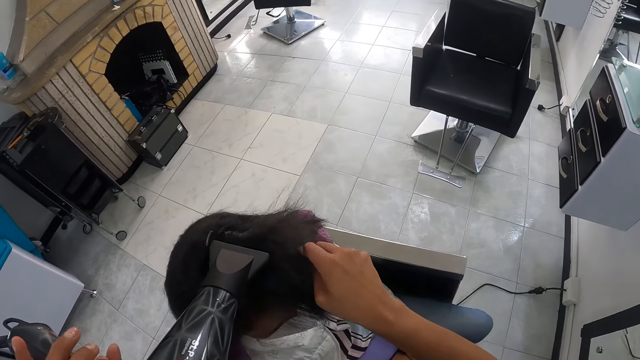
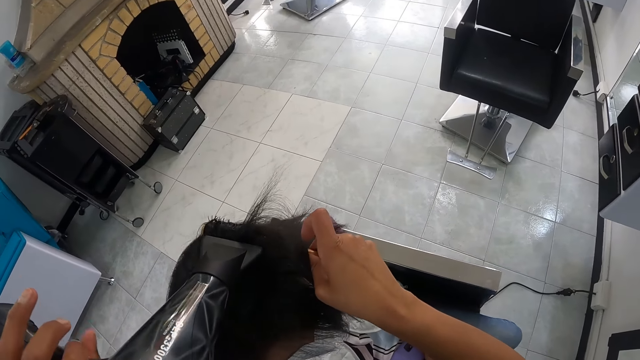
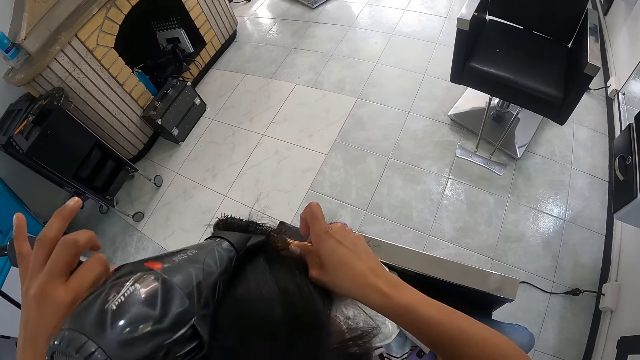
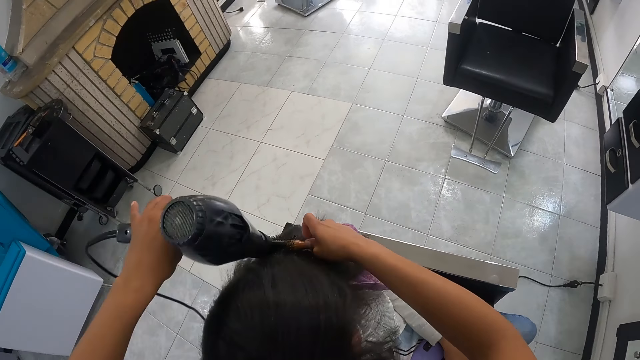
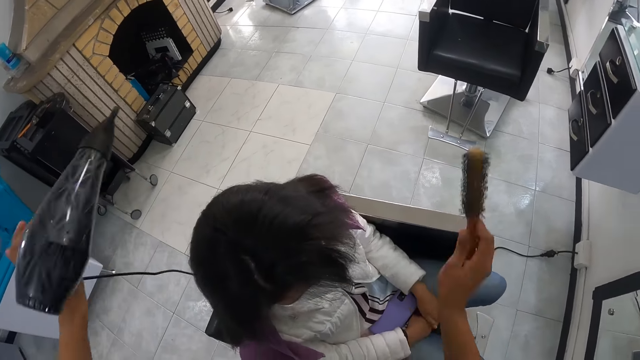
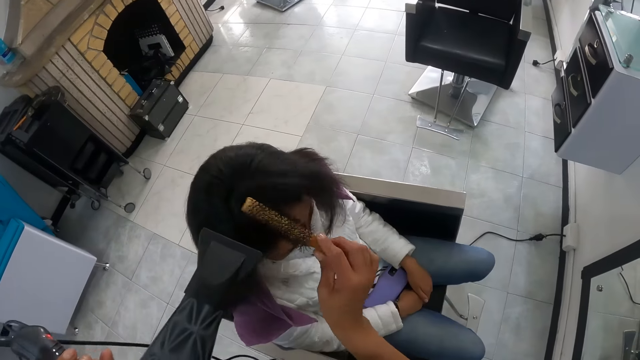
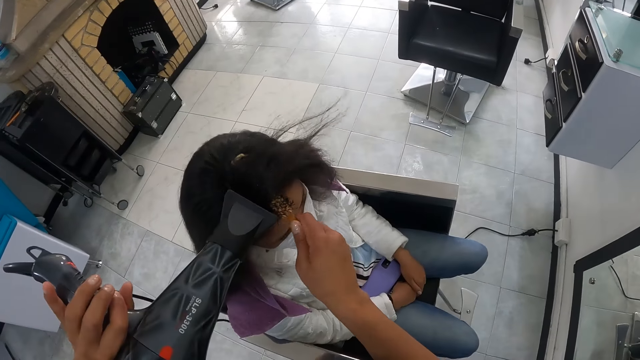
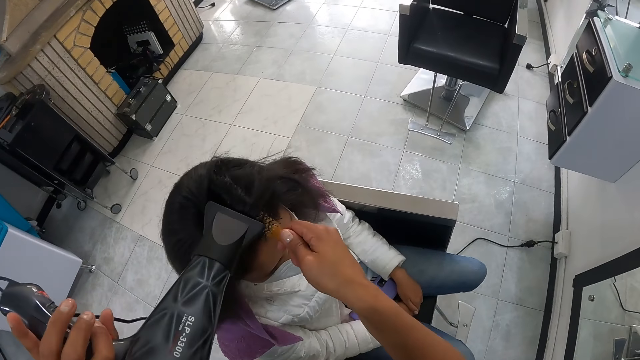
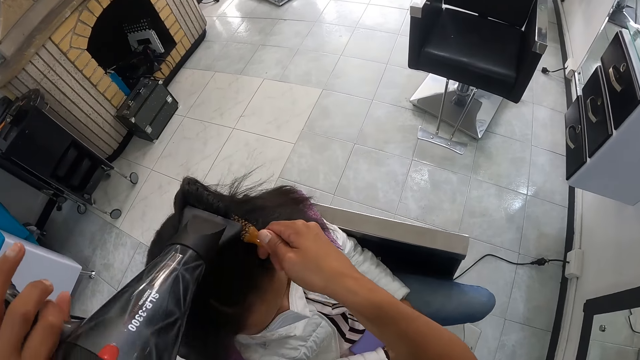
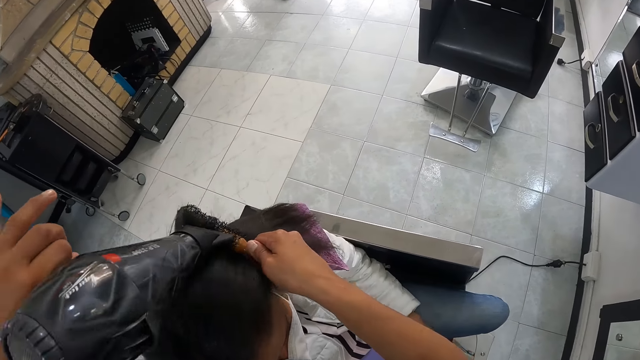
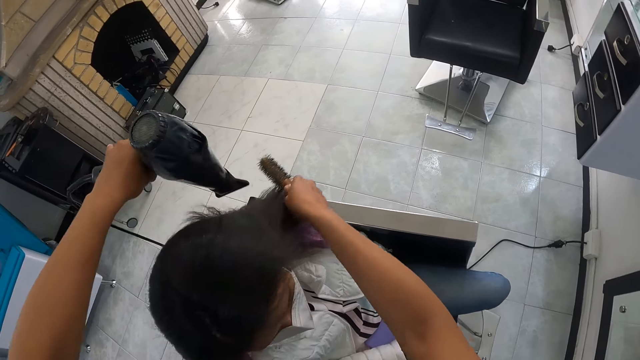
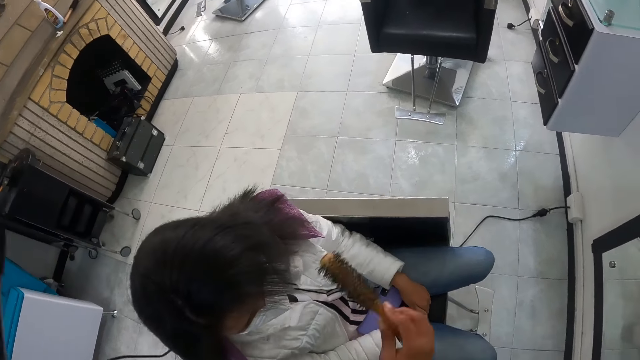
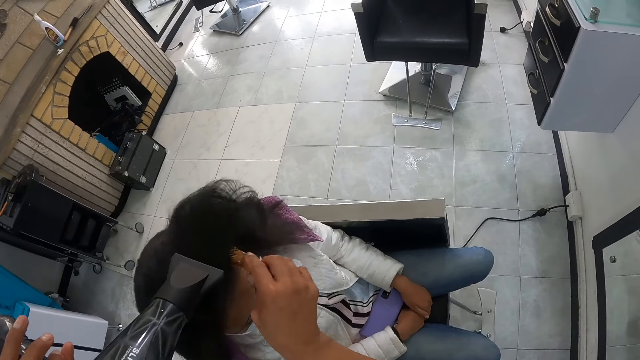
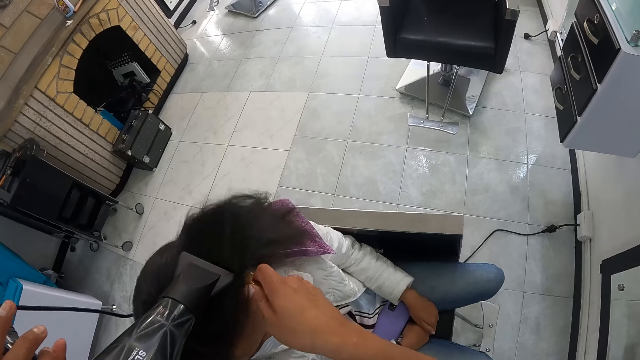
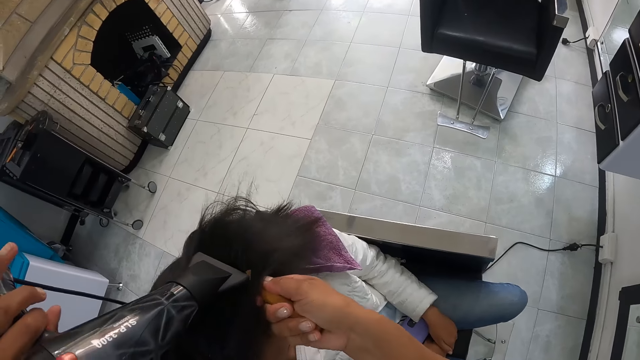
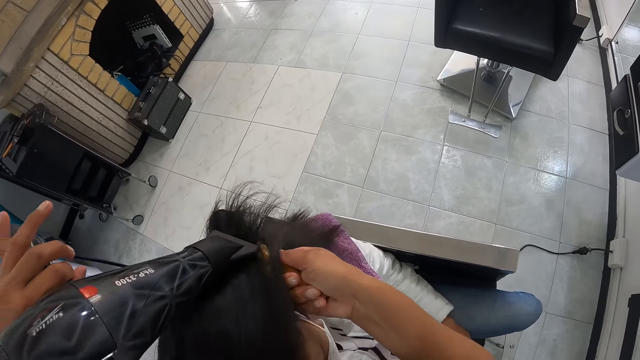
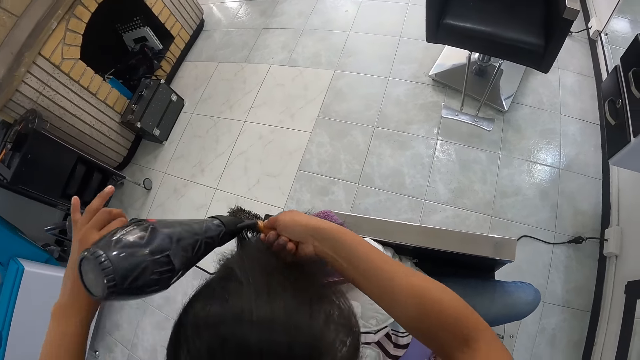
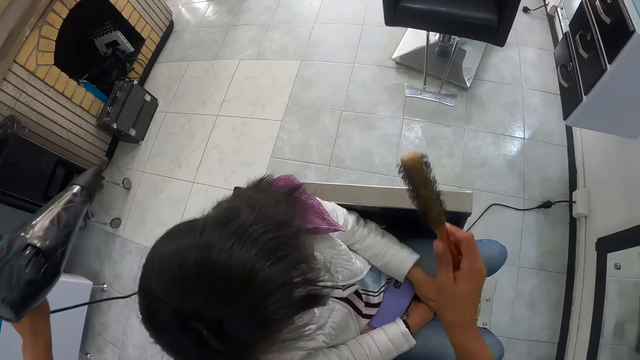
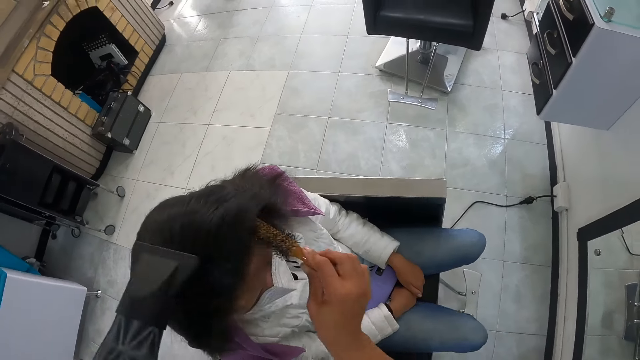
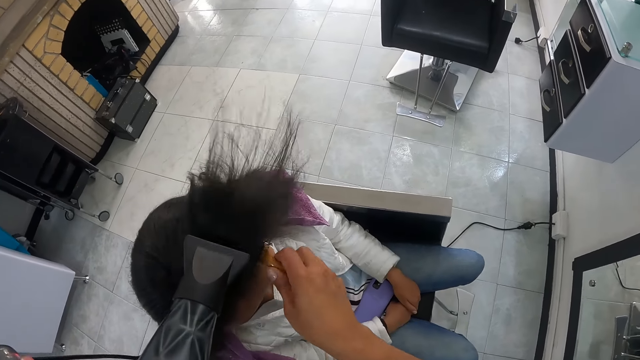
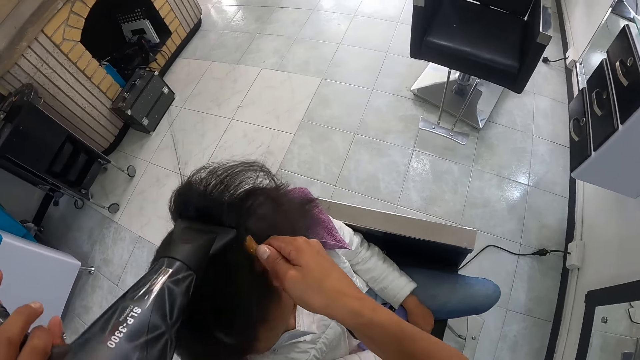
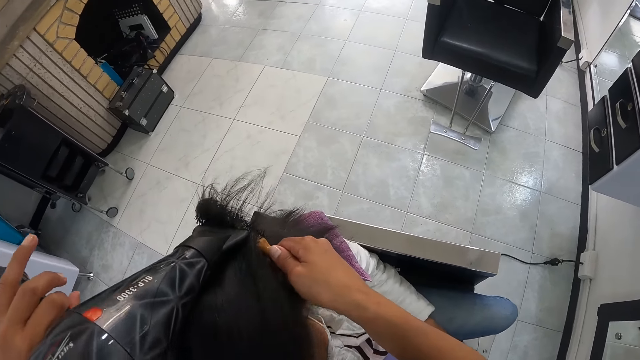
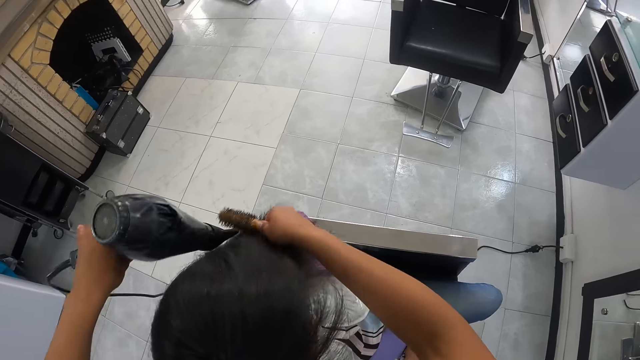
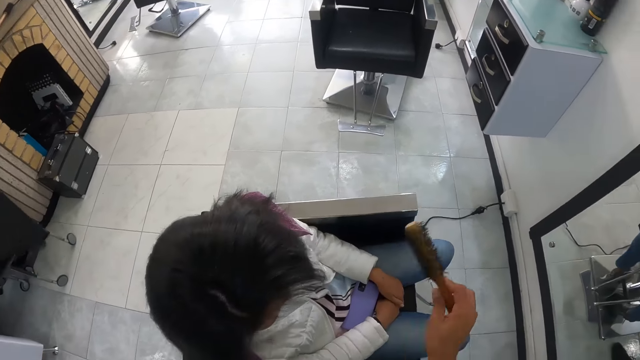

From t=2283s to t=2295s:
The camera wearer stares at a lady. They blow-dry the lady's hair.

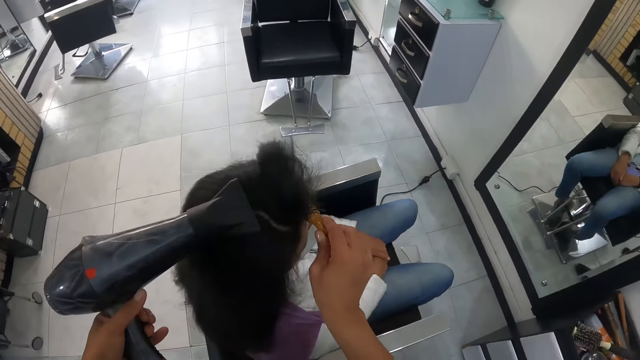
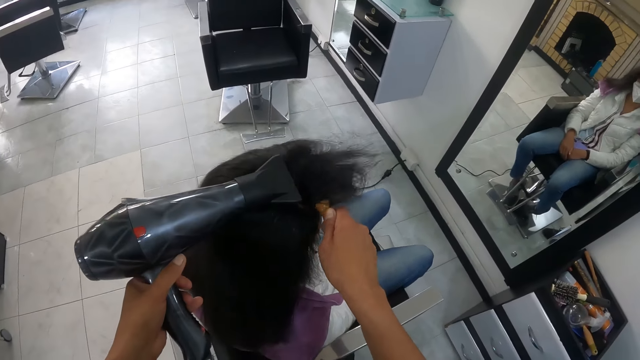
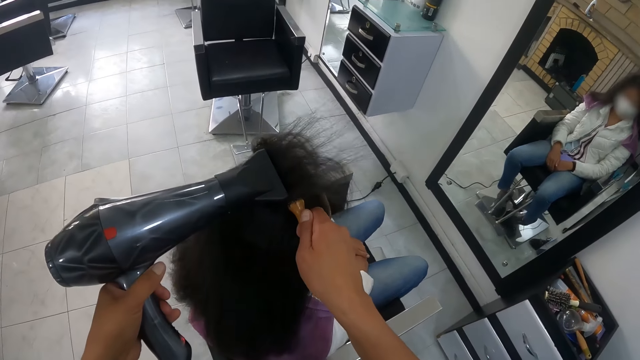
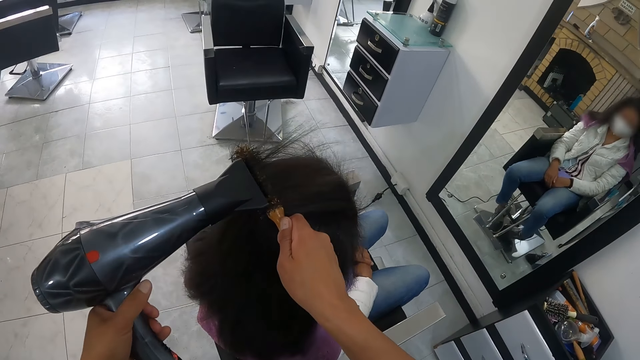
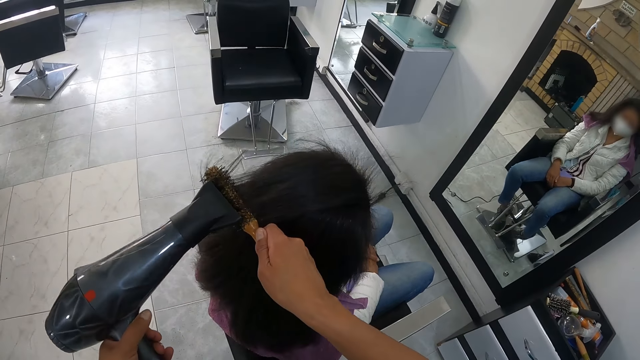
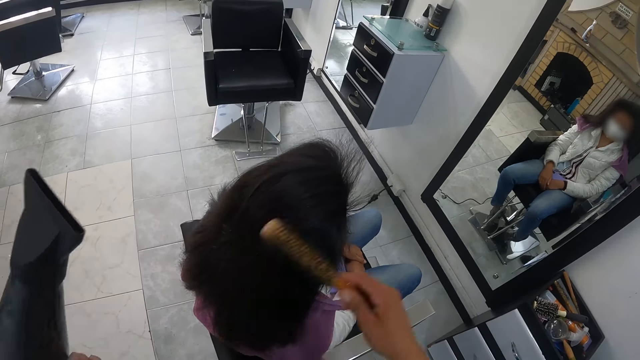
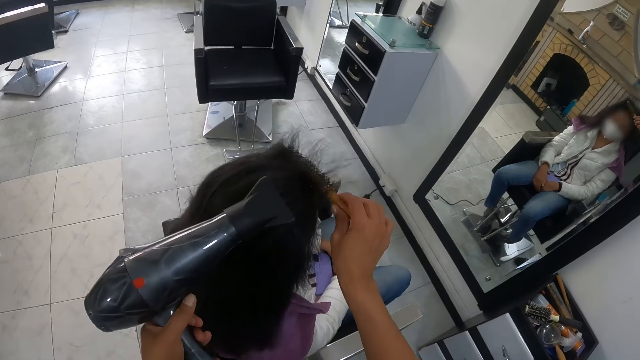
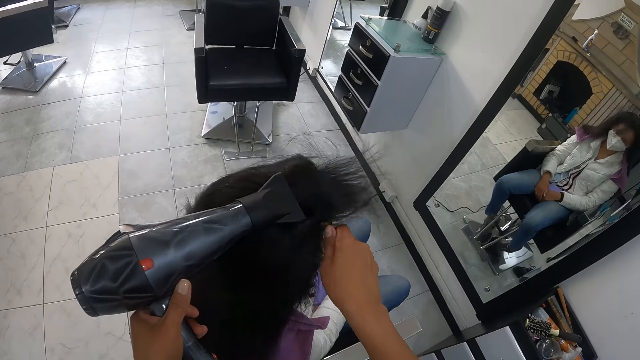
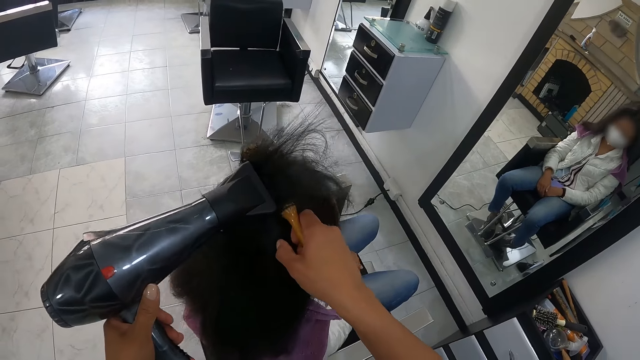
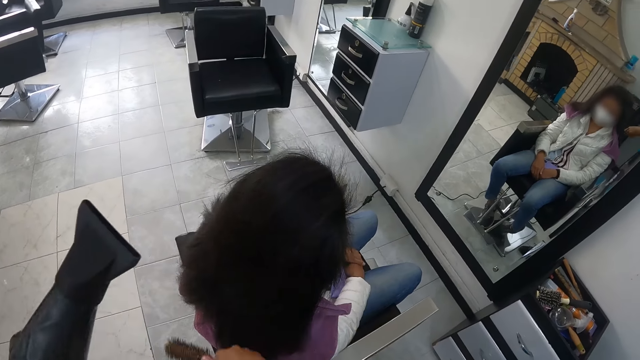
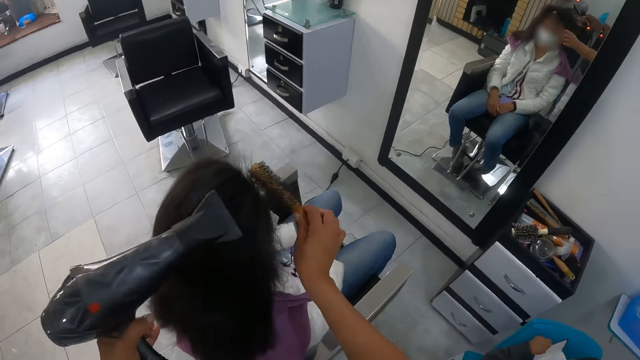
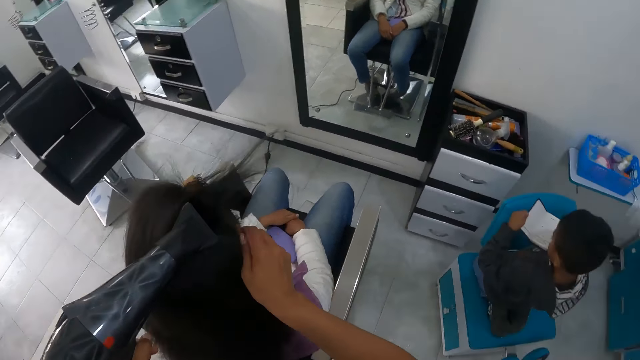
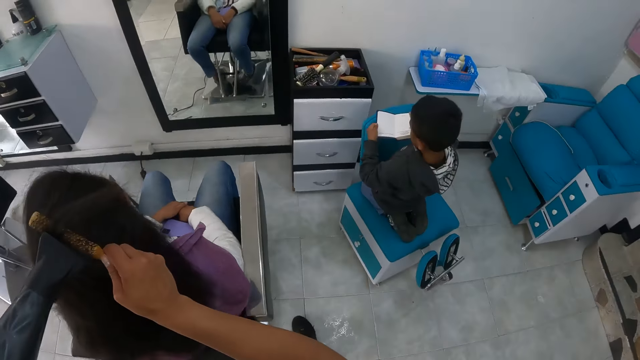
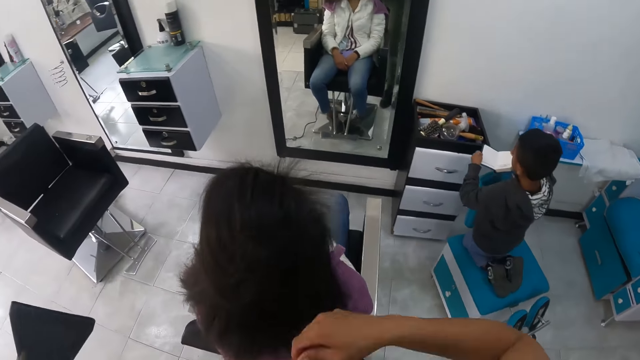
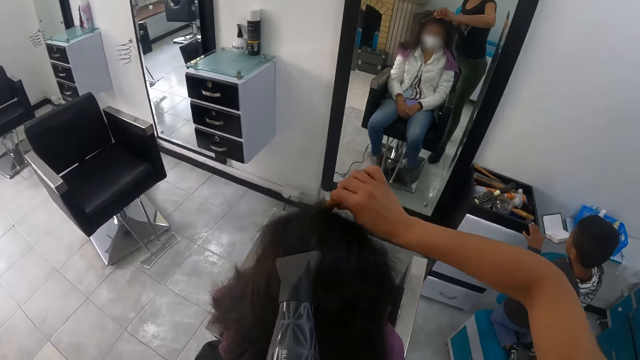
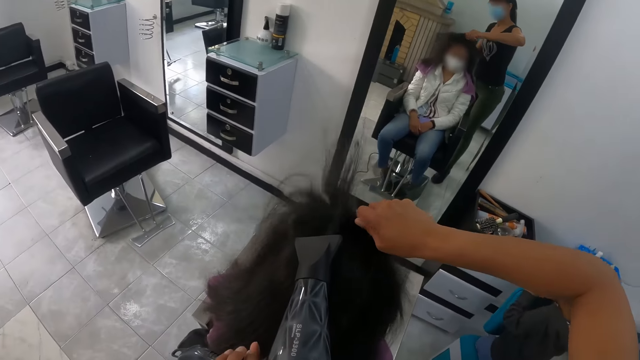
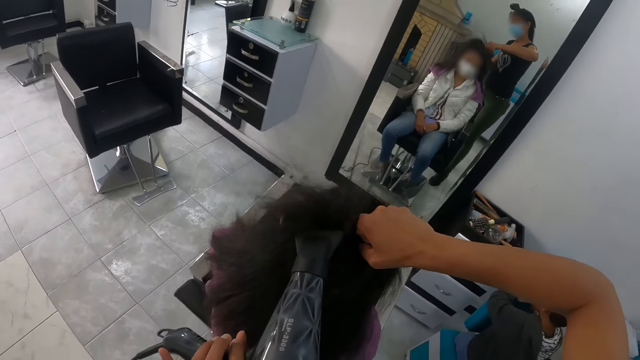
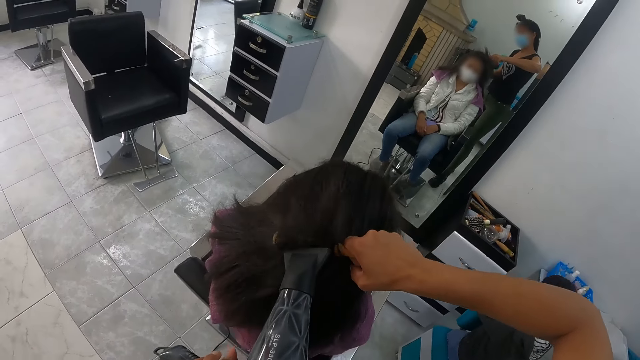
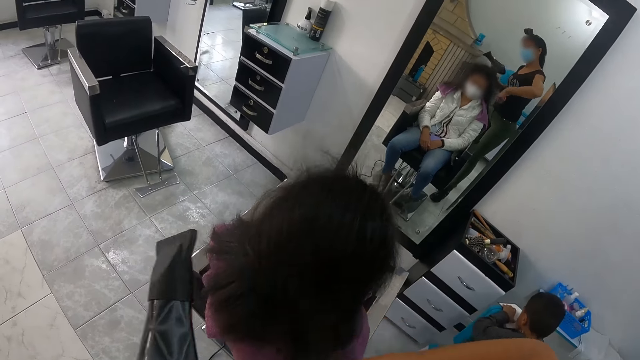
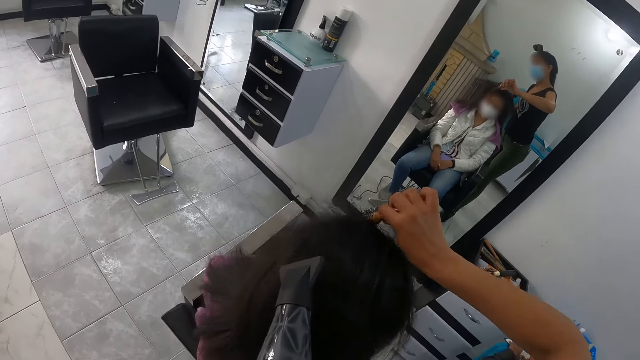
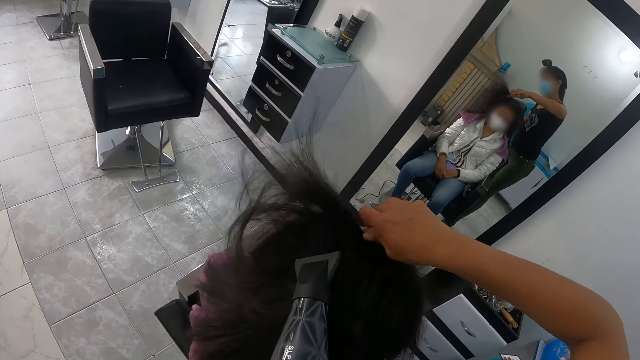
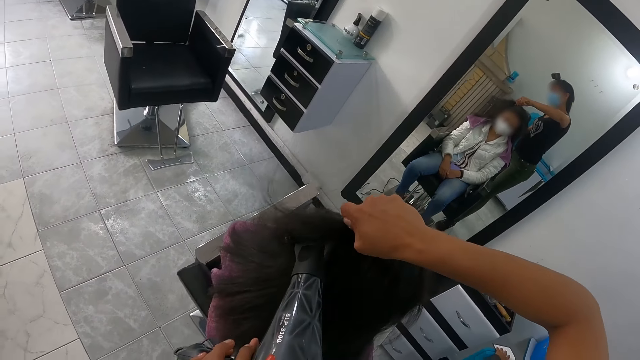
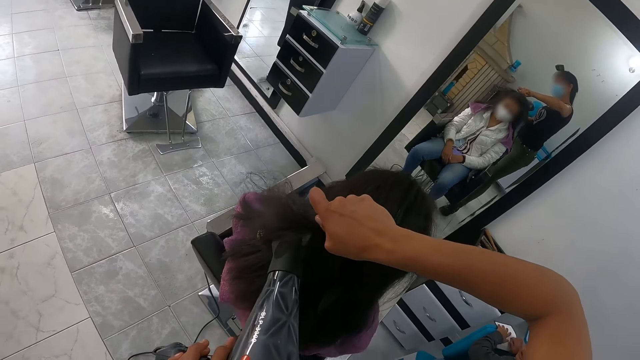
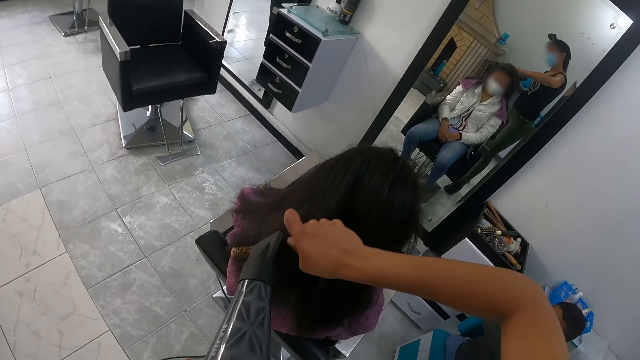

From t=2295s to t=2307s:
The boy opens the bible in his hands. The boy places the bible on the chair with his hands. The boy holds the bible on the chair with his hands.
